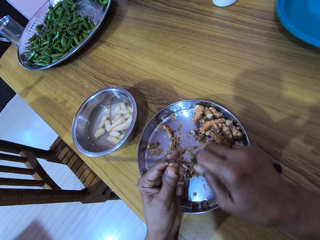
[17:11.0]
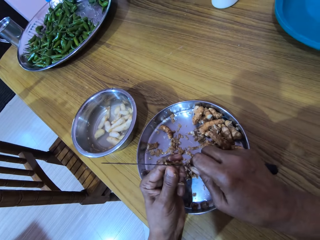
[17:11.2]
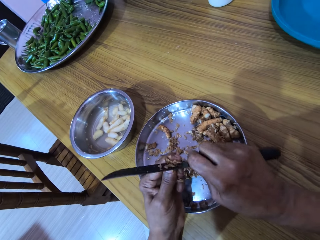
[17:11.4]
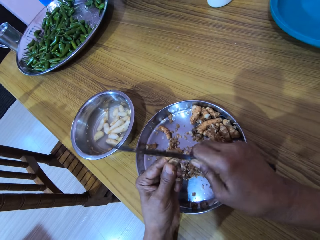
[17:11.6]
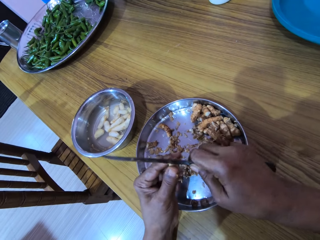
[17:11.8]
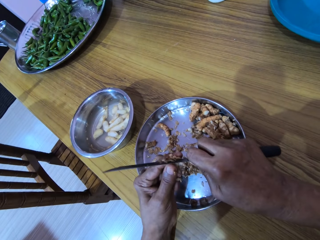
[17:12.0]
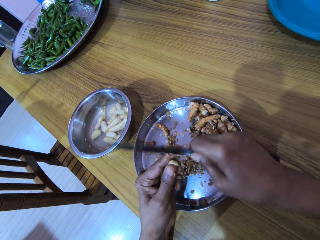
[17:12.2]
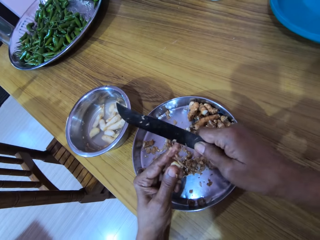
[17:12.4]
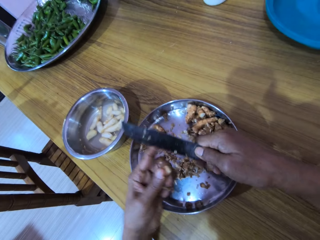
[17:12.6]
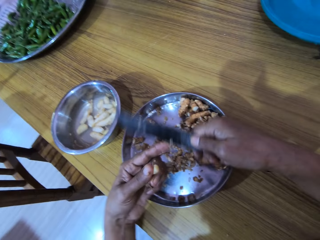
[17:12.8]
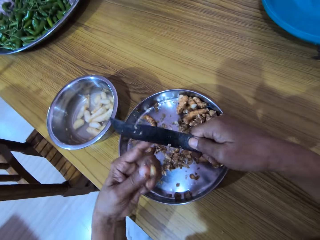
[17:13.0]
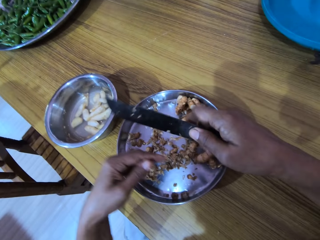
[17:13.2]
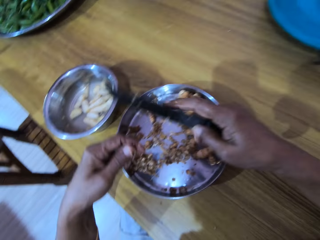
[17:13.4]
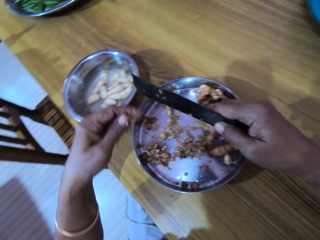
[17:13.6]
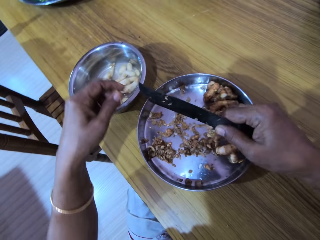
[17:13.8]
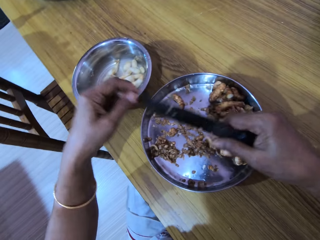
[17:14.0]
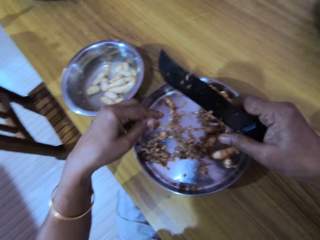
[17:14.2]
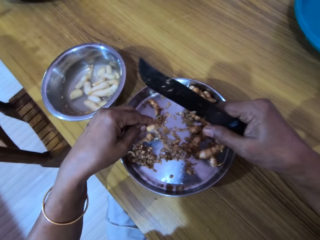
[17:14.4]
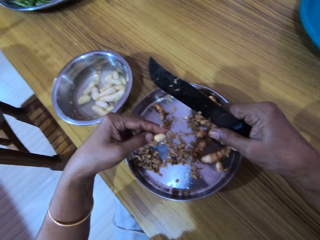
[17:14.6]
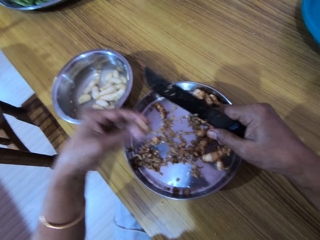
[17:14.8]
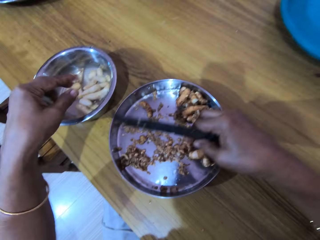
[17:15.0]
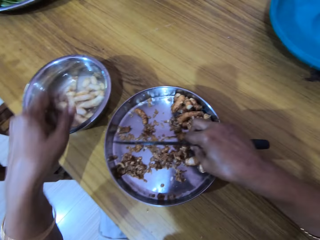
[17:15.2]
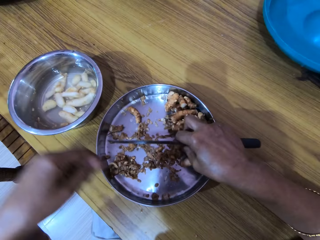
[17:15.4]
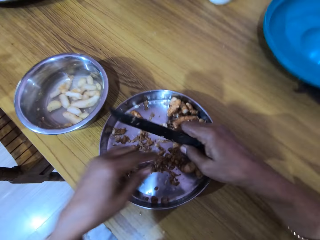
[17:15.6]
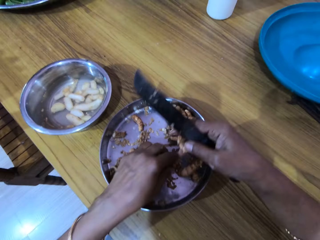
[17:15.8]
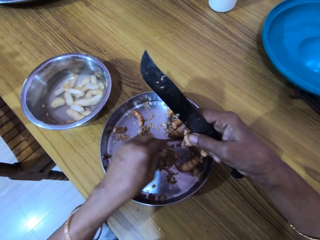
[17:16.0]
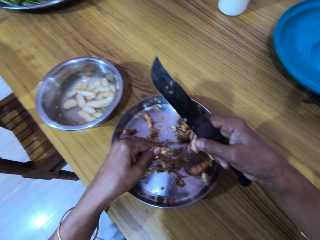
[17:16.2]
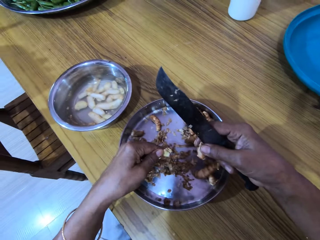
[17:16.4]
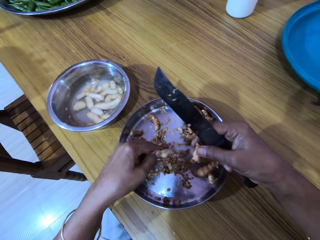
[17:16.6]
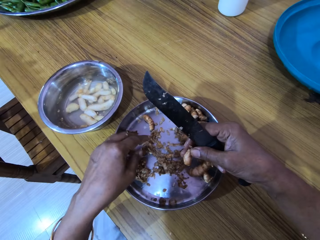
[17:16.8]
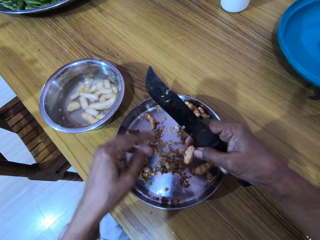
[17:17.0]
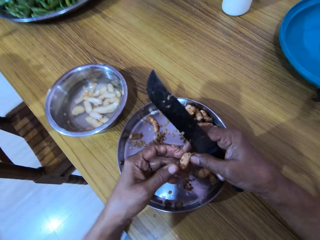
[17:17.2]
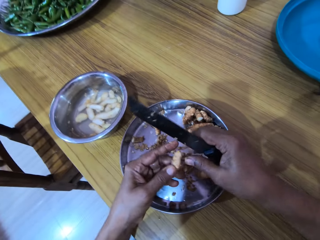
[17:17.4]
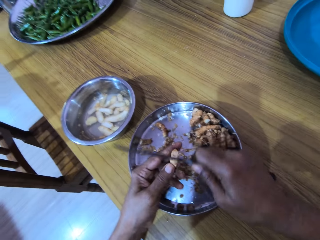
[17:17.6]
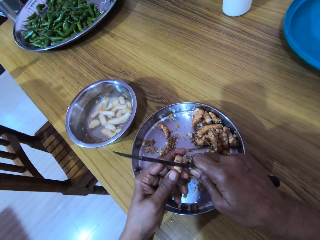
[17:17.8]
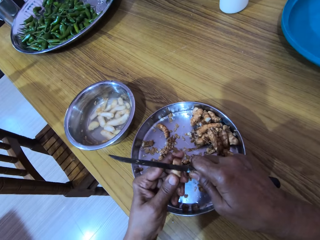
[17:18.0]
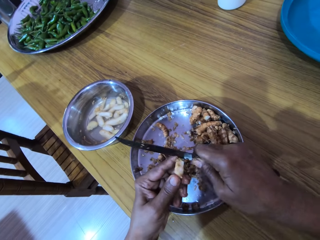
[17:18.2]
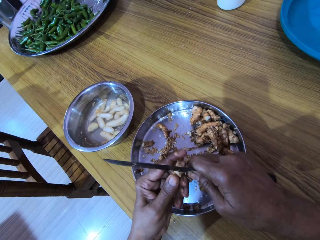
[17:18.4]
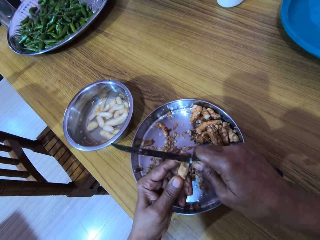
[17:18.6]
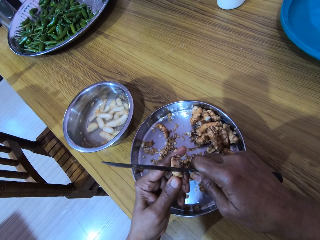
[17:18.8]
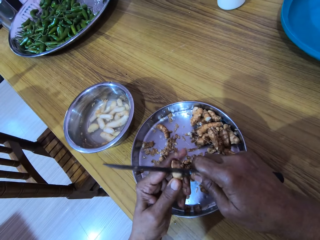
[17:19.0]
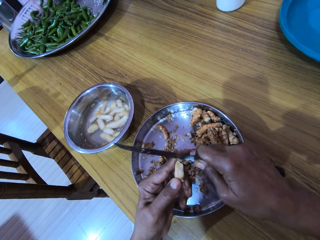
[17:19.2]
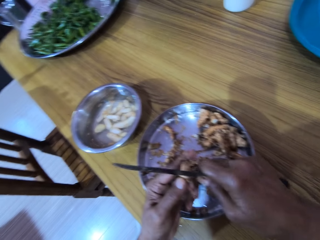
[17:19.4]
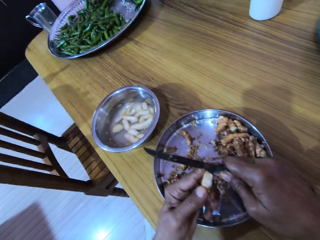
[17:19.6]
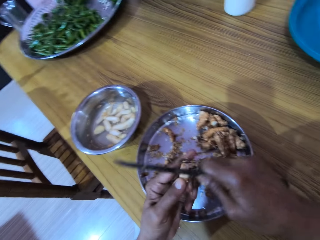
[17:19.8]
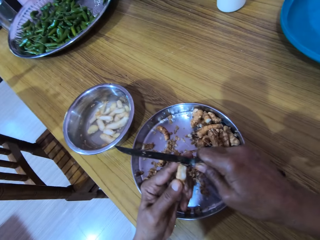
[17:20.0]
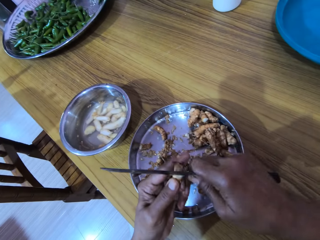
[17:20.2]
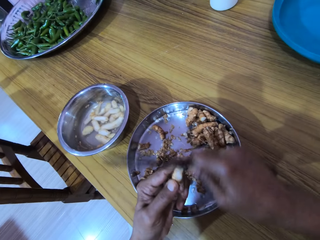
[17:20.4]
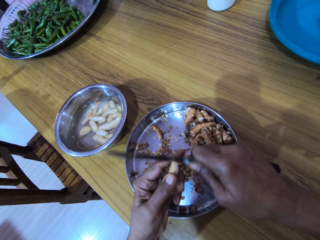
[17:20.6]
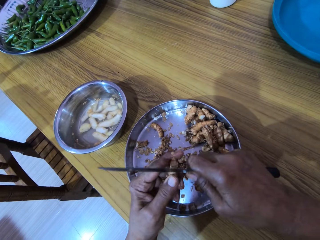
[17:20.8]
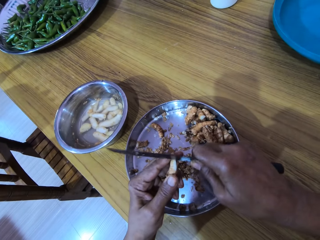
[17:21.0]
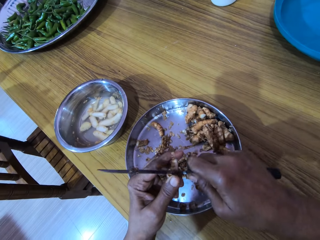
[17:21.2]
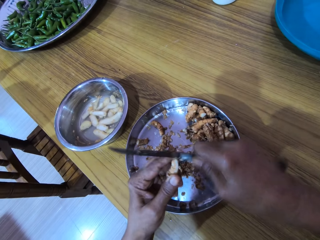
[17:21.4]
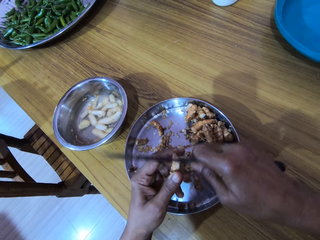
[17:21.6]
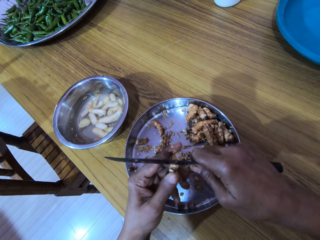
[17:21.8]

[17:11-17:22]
The camera wearer cleans the ginger peels from the knife into the bowl with her left hand. She drops the ginger into the bowl with her left hand. She picks the ginger from the bowl with her right hand. She picks the ginger from the bowl with her left hand. She drops the ginger into the bowl with her left hand. She passes the ginger from her right hand to her left hand. She peels the ginger in her left hand with the knife in her right hand.

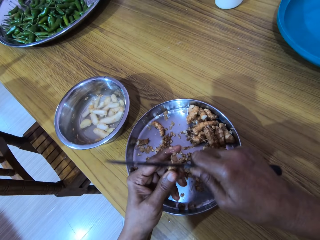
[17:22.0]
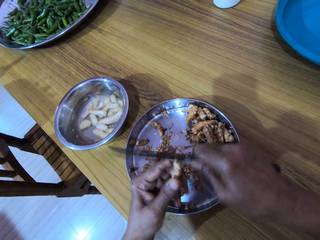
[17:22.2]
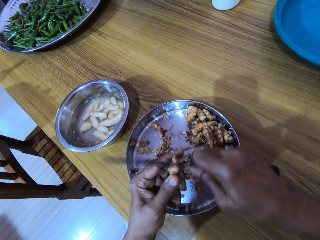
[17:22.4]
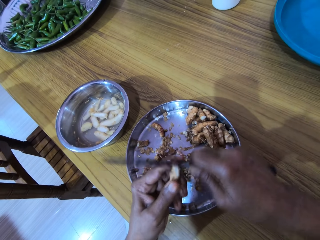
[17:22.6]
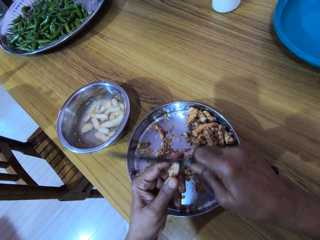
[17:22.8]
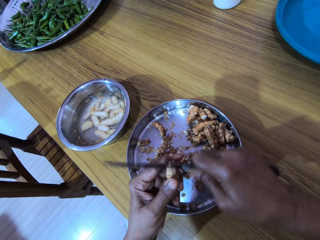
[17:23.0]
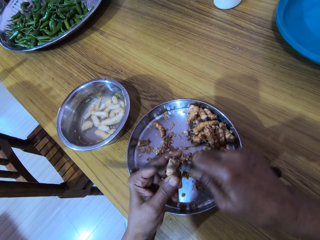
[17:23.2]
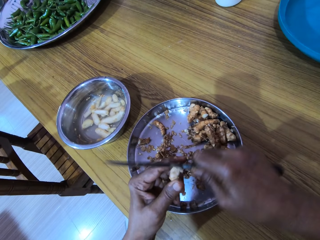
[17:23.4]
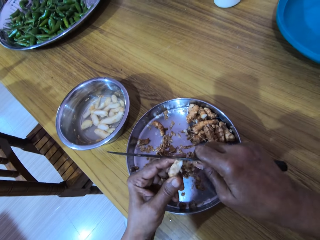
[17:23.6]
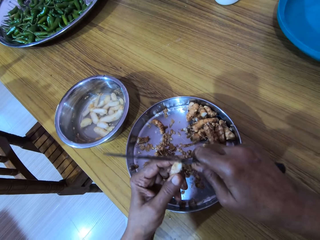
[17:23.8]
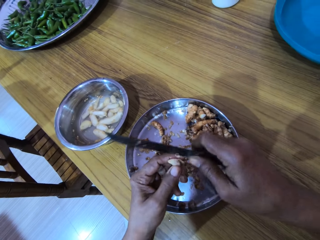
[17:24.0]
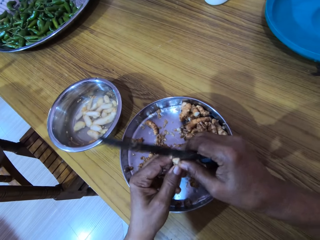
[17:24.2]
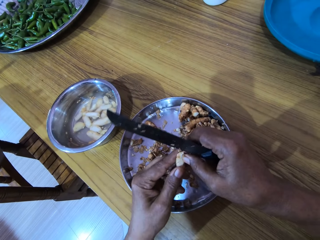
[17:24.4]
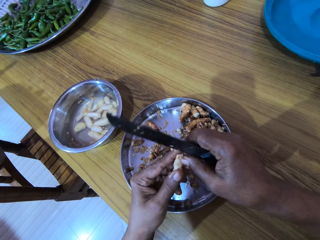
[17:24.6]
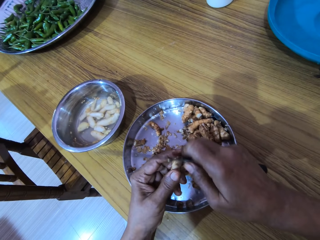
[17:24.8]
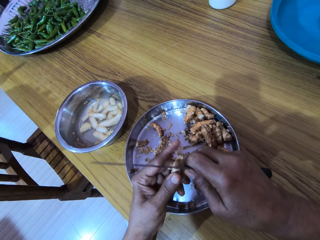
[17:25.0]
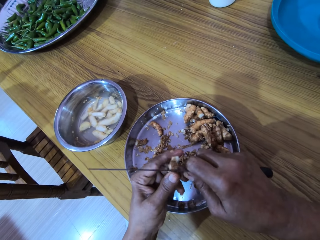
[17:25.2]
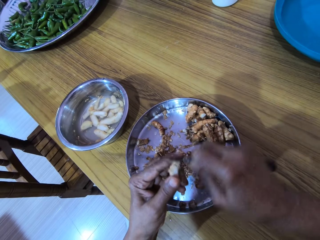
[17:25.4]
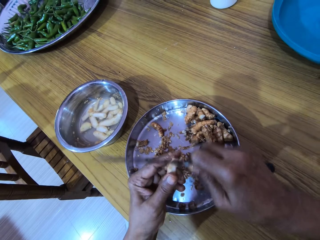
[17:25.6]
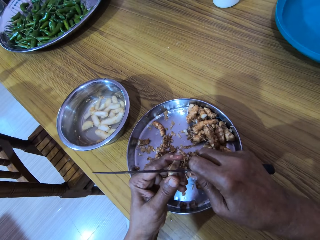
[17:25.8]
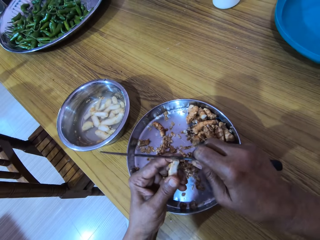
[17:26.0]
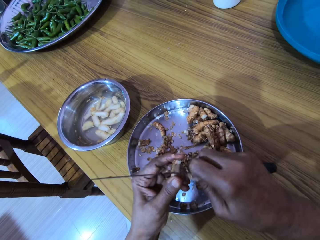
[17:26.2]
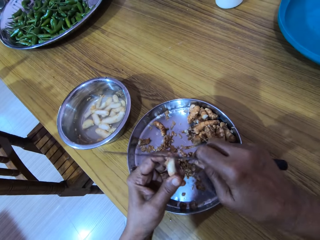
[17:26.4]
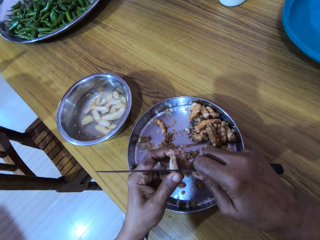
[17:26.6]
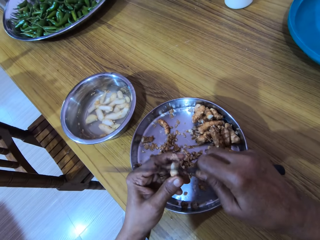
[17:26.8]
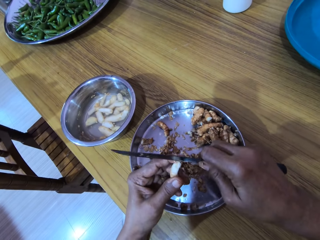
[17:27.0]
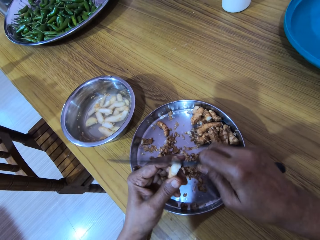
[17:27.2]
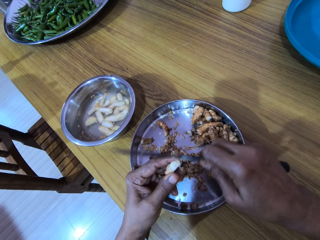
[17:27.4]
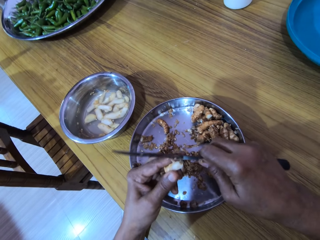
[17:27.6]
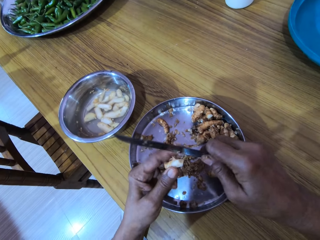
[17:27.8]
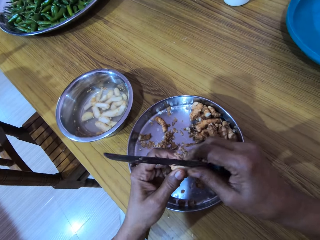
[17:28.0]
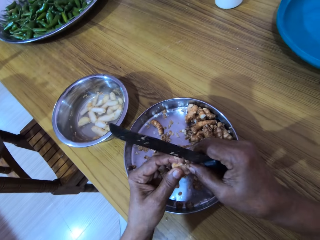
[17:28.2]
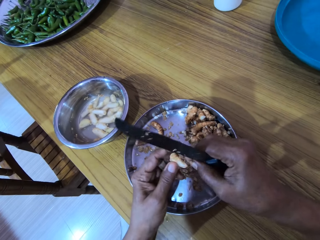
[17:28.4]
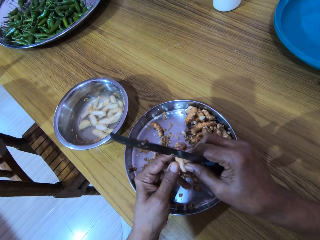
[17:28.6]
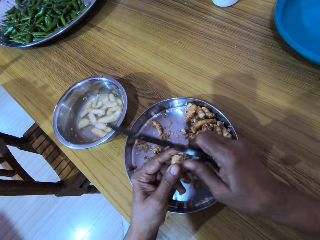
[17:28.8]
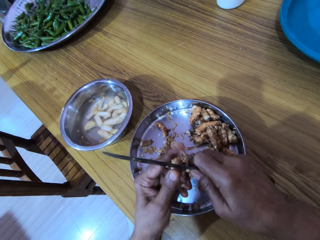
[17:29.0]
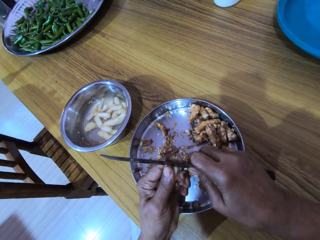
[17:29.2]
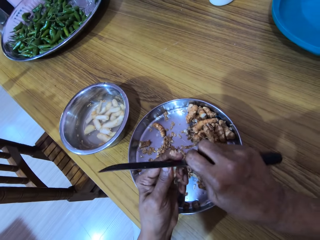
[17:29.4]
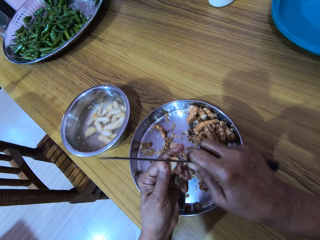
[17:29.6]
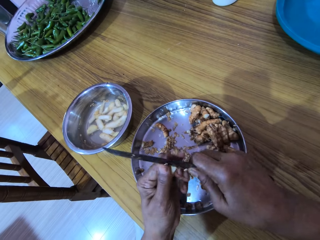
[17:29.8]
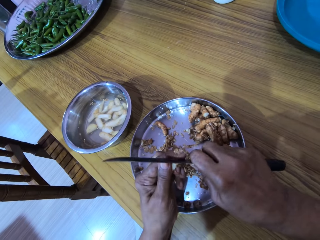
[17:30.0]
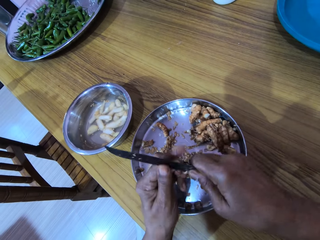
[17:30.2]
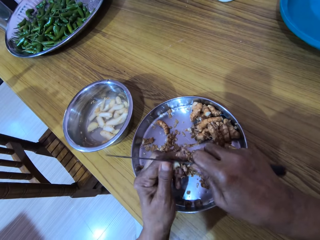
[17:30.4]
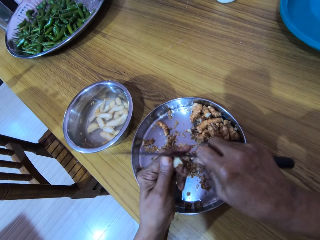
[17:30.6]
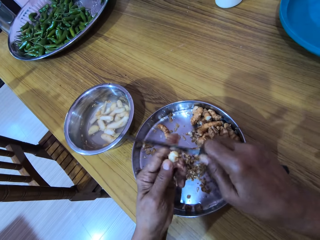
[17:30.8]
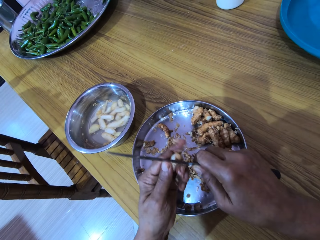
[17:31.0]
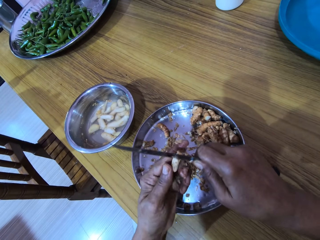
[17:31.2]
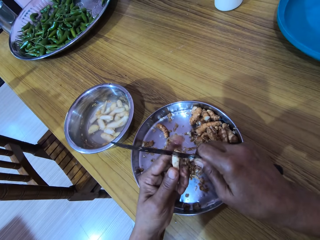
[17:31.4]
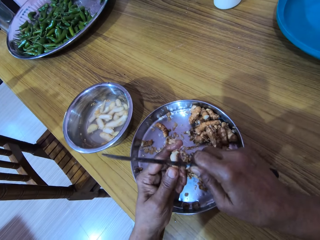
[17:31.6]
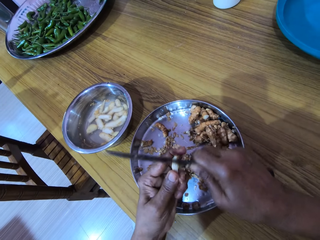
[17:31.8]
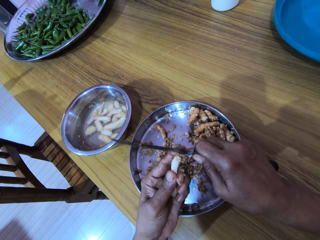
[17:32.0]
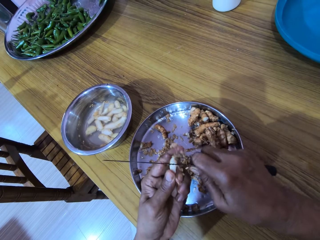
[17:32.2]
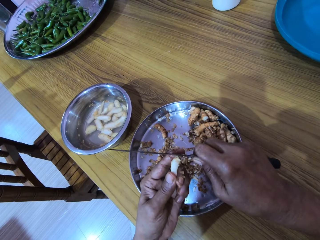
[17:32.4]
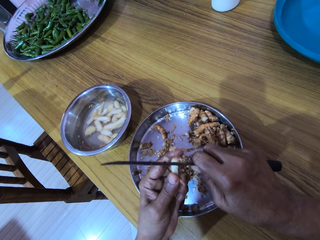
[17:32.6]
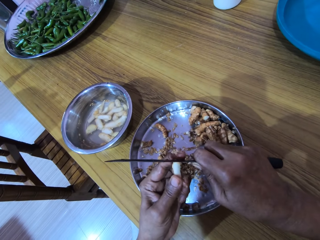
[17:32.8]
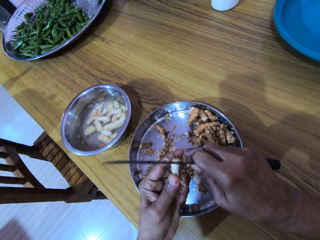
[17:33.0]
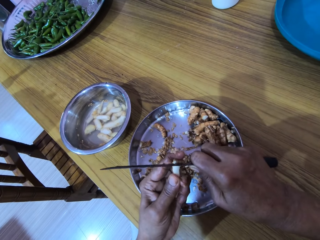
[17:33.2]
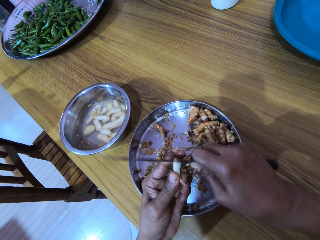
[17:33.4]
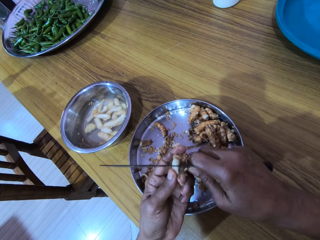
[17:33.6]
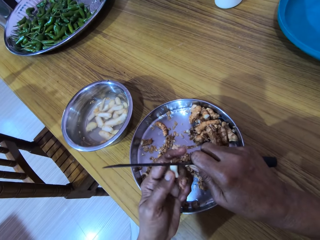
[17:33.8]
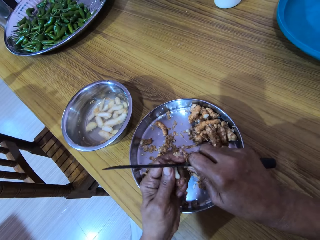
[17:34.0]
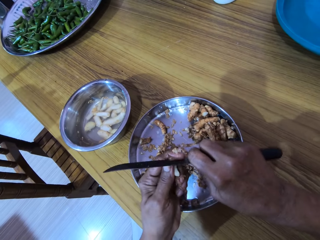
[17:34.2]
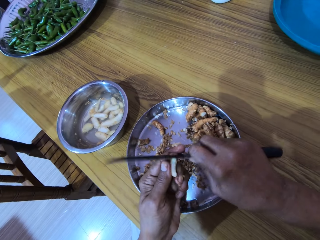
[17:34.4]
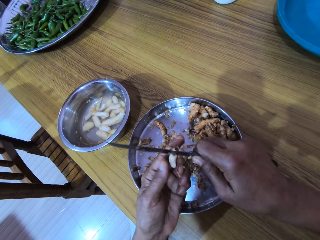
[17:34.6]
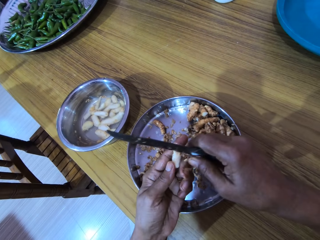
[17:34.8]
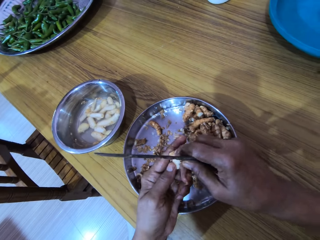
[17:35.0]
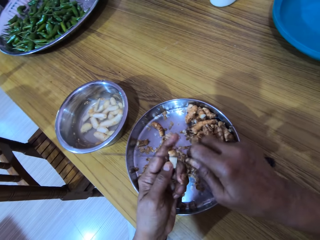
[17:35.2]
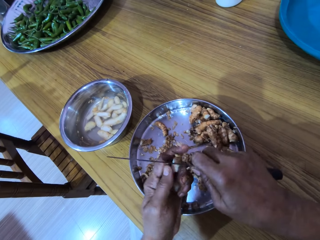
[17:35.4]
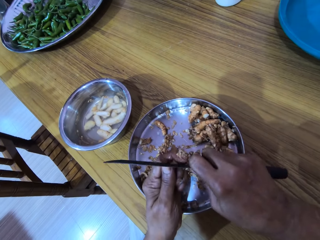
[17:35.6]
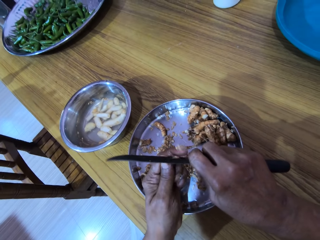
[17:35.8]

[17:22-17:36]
The camera wearer holds the ginger with both hands. She peels the ginger in her left hand with the knife in her right hand.
